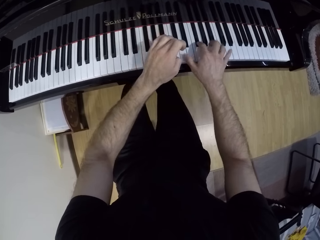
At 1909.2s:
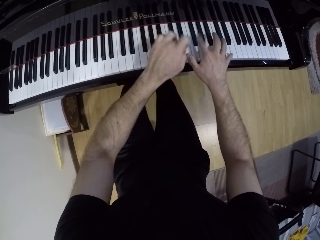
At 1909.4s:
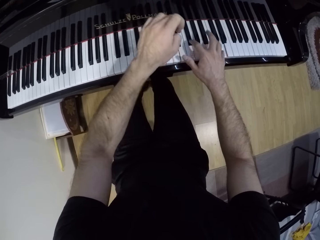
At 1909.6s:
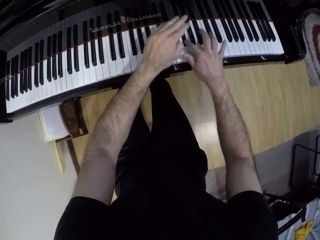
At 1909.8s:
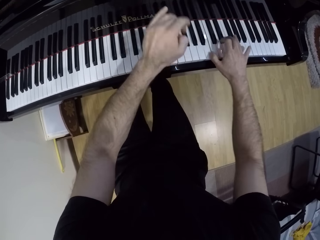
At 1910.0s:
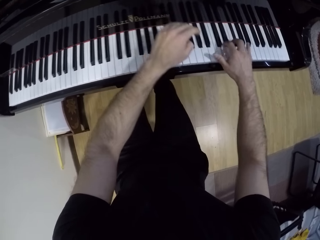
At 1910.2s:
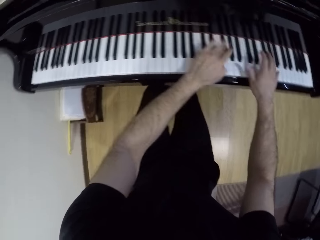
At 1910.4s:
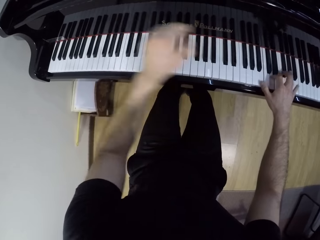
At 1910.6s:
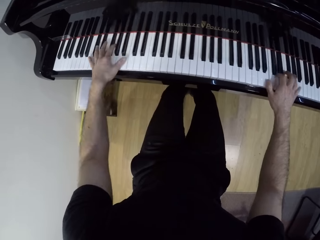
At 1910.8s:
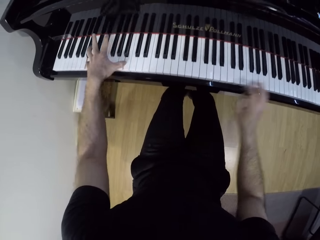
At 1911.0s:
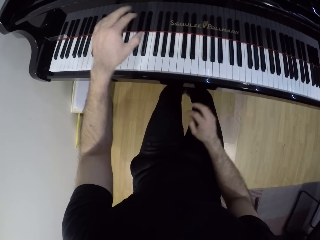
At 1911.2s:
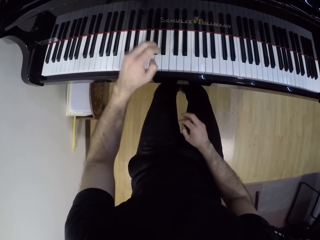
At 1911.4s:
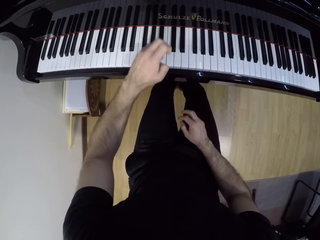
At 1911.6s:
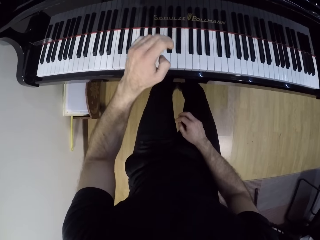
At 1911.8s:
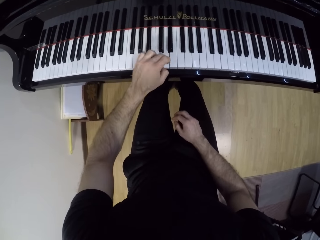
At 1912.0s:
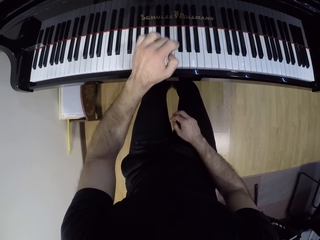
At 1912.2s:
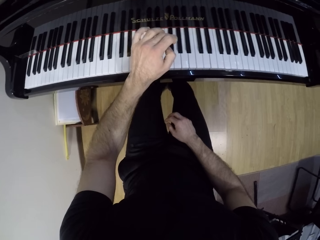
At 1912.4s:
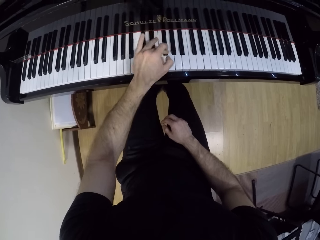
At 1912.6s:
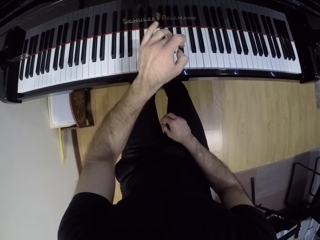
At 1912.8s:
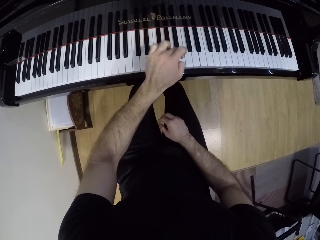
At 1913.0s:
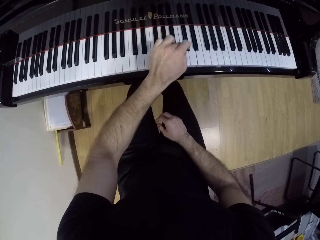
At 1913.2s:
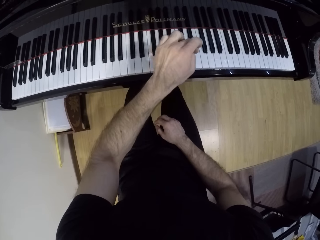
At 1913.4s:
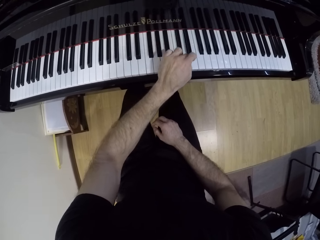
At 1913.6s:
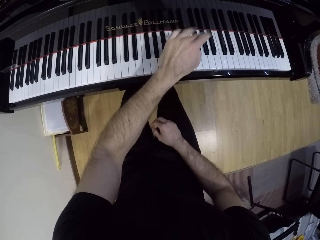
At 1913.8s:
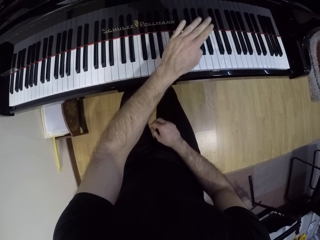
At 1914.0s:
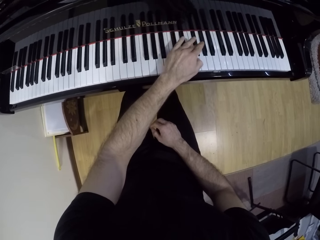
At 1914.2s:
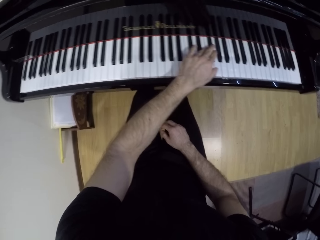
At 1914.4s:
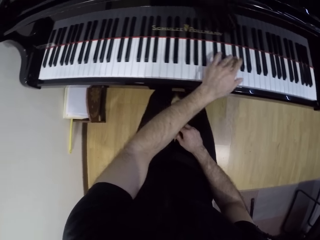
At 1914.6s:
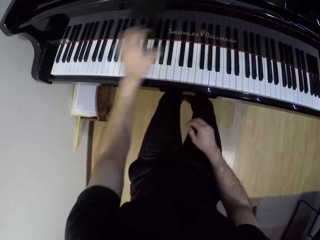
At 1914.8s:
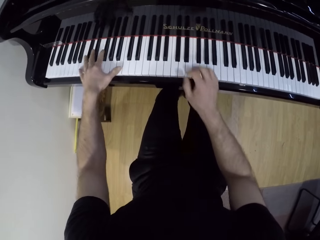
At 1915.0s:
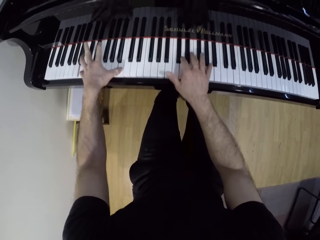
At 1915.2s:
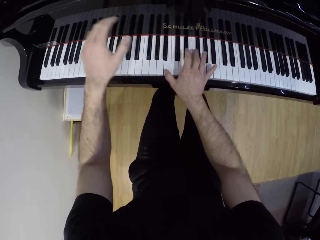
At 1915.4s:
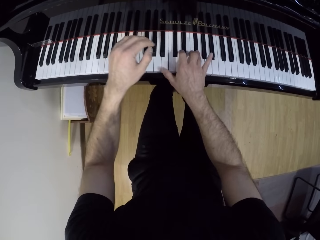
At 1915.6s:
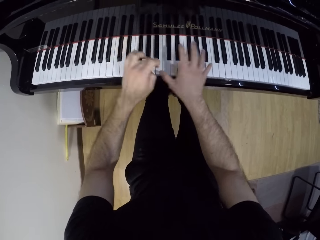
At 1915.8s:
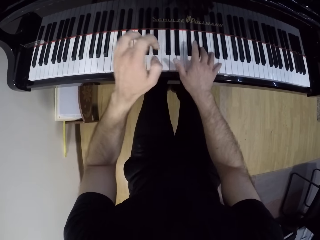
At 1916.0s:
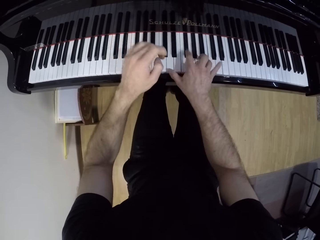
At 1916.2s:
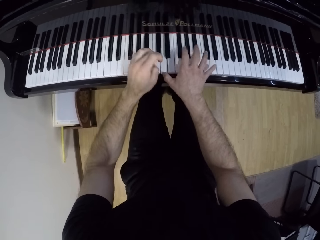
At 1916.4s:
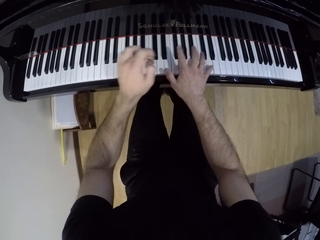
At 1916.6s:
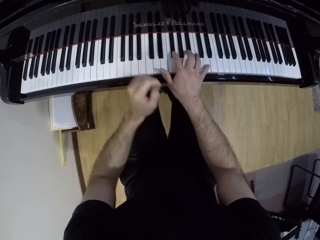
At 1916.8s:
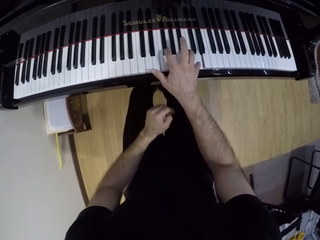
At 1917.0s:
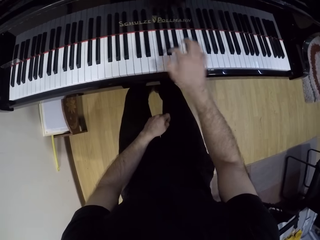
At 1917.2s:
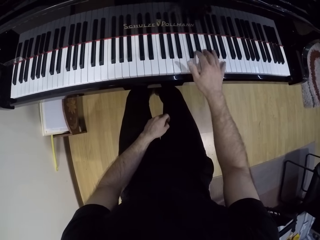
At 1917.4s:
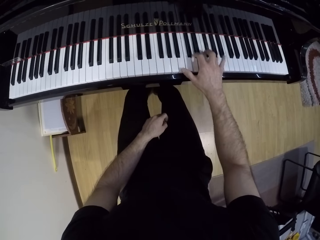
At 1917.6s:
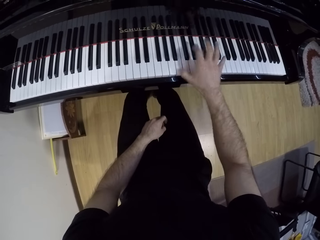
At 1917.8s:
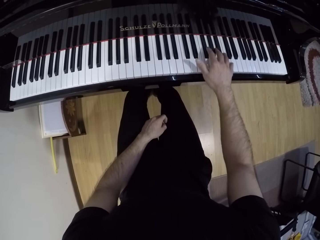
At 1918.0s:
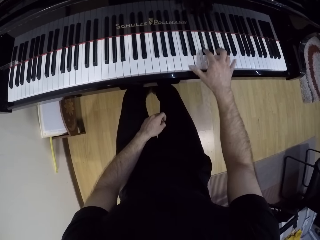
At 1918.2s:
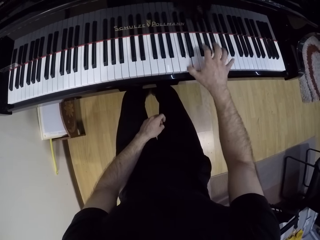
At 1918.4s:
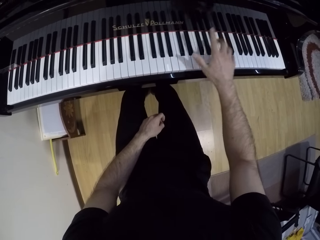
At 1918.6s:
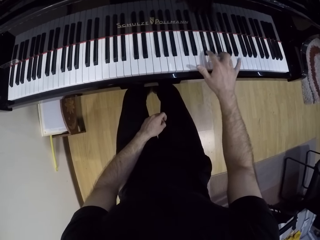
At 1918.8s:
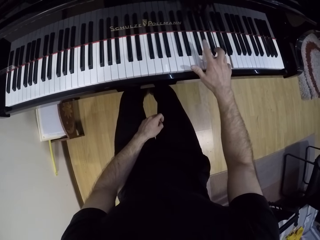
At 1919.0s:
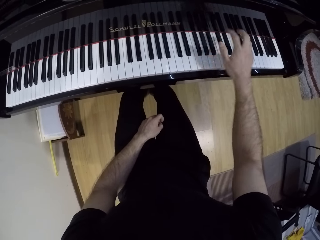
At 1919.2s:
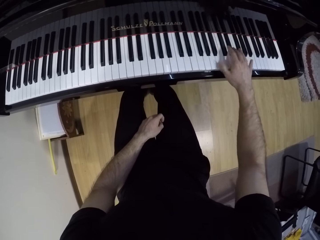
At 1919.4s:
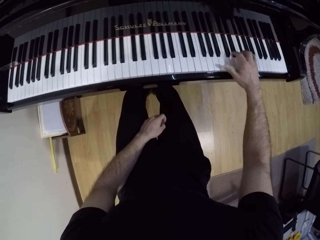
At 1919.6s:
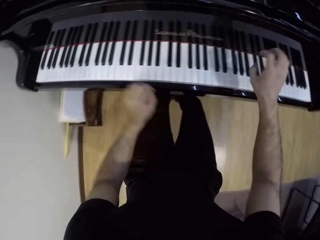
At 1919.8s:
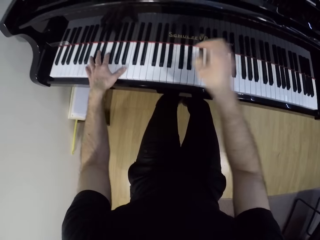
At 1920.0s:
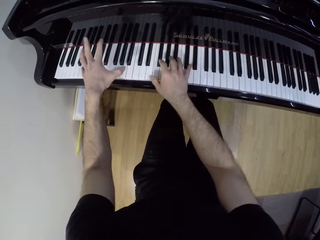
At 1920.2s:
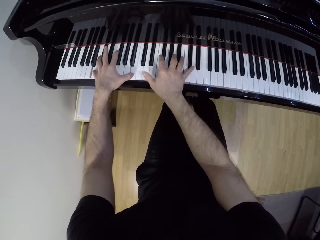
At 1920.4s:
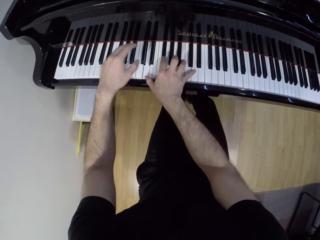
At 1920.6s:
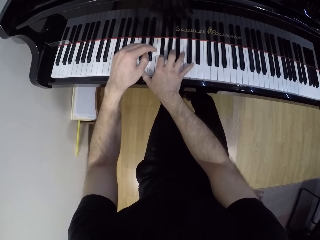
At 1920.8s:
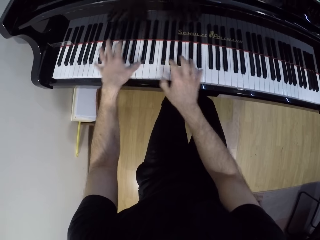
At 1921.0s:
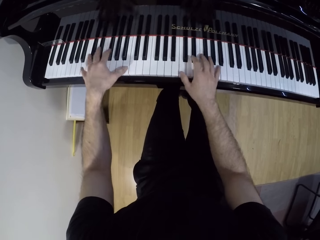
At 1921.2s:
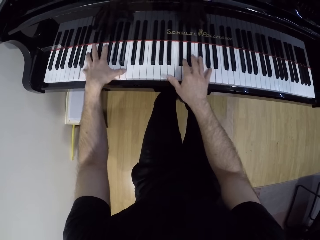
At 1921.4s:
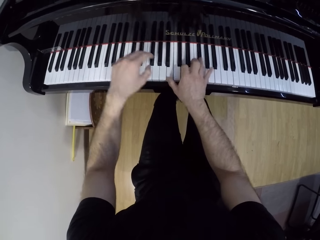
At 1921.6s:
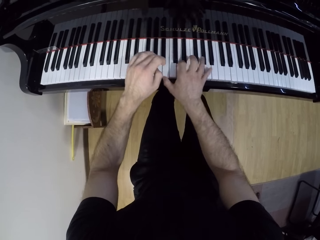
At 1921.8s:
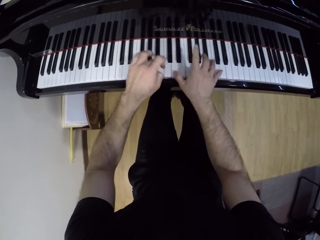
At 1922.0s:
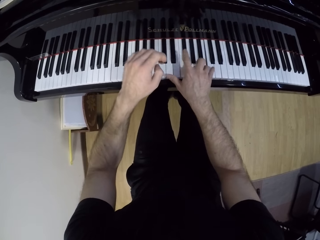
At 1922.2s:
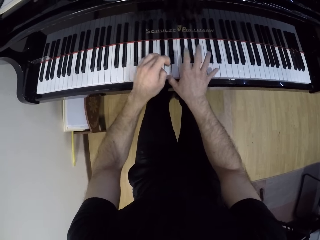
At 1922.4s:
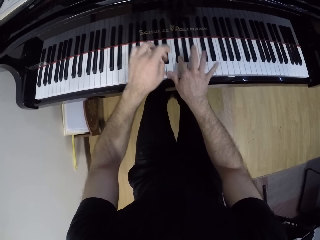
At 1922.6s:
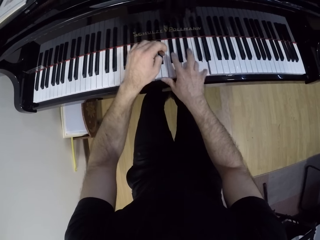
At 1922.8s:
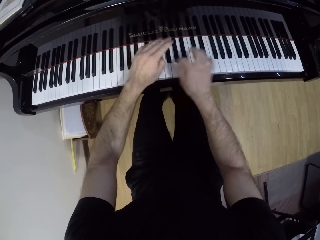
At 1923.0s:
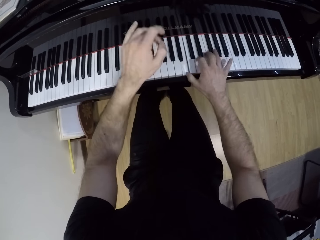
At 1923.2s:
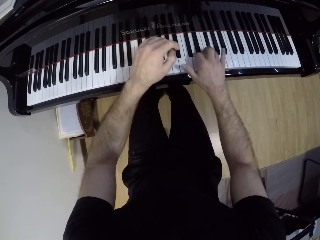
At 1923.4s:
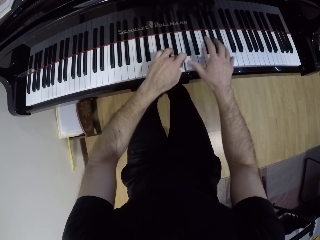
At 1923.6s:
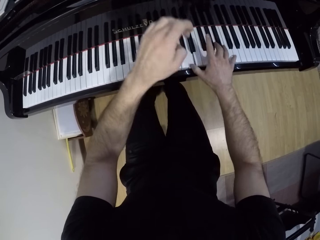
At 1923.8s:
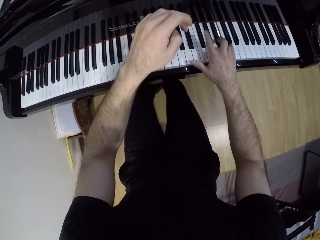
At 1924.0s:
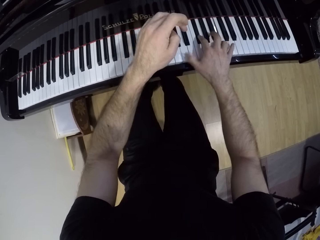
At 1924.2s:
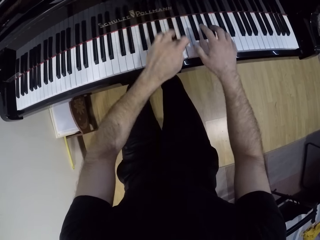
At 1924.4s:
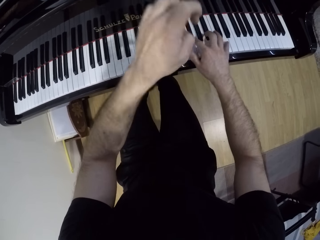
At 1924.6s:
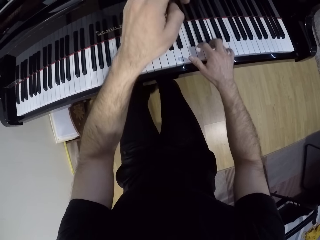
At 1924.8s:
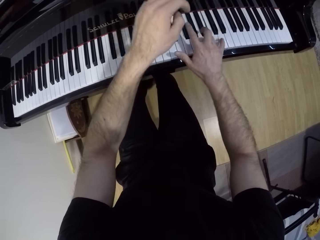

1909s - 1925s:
The camera wearer plays the piano with his left hand. He plays the piano with both hands. He plays the piano with his right hand. He plays the piano with both hands.

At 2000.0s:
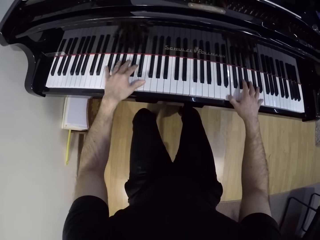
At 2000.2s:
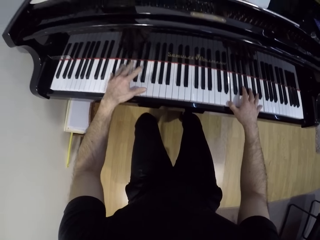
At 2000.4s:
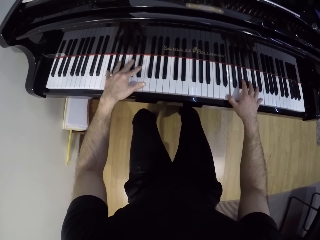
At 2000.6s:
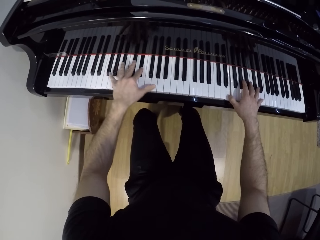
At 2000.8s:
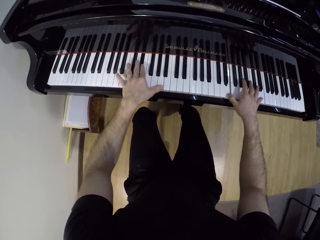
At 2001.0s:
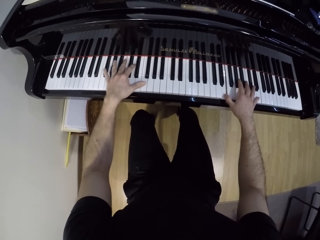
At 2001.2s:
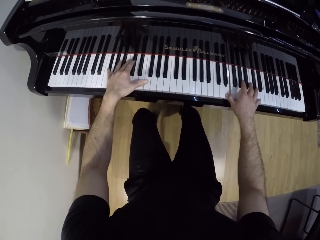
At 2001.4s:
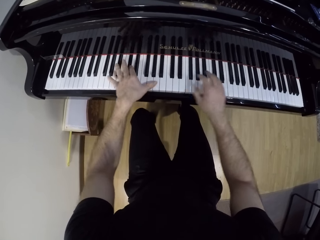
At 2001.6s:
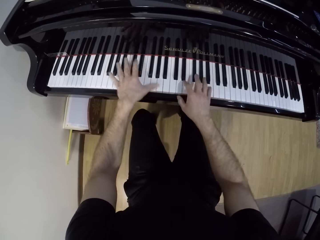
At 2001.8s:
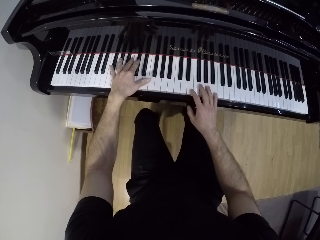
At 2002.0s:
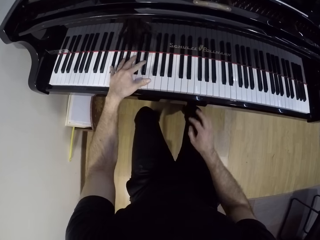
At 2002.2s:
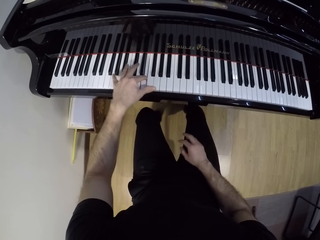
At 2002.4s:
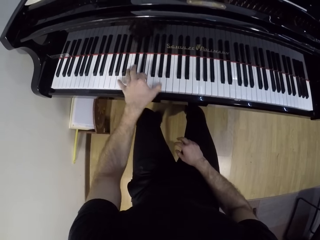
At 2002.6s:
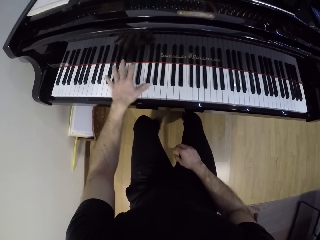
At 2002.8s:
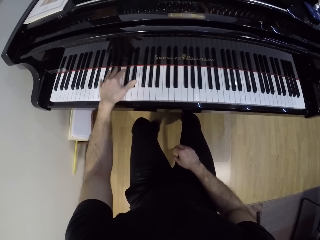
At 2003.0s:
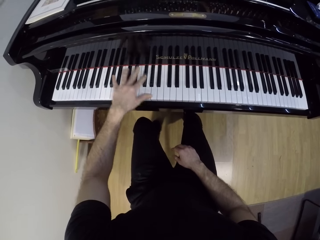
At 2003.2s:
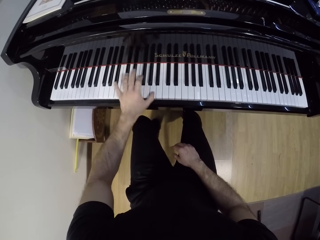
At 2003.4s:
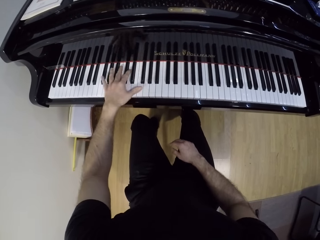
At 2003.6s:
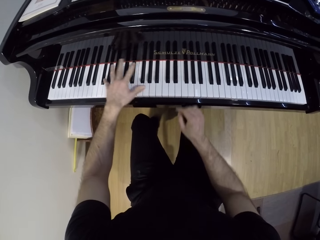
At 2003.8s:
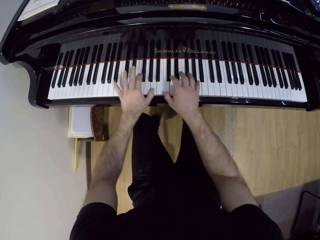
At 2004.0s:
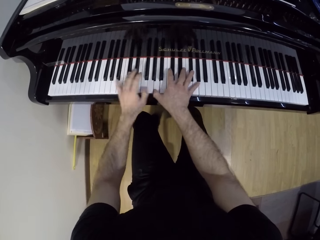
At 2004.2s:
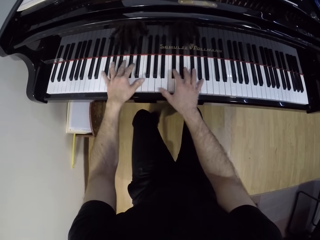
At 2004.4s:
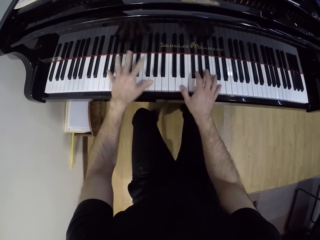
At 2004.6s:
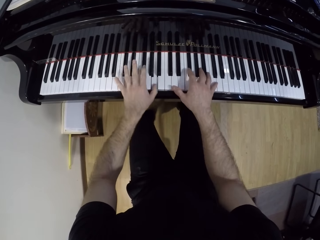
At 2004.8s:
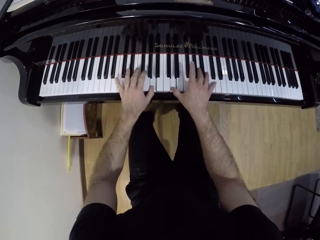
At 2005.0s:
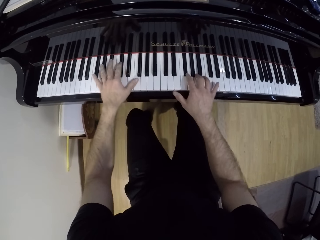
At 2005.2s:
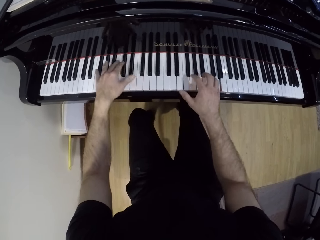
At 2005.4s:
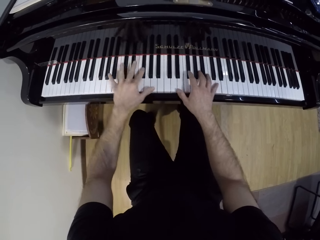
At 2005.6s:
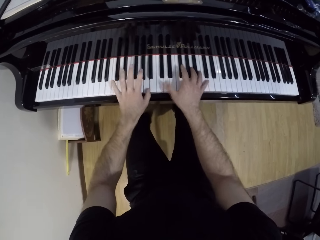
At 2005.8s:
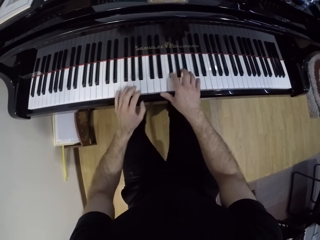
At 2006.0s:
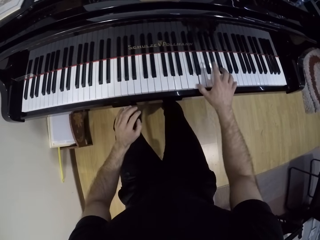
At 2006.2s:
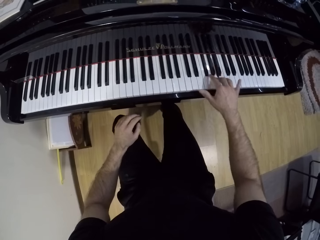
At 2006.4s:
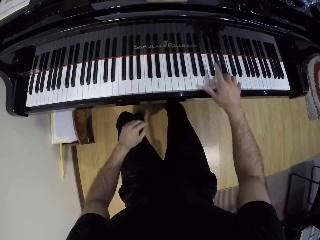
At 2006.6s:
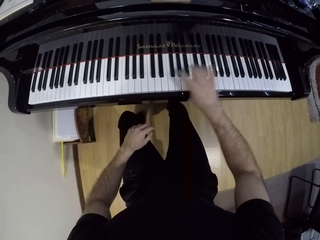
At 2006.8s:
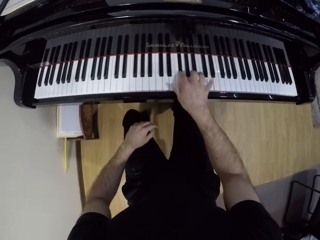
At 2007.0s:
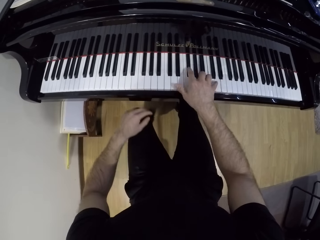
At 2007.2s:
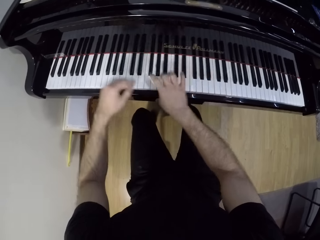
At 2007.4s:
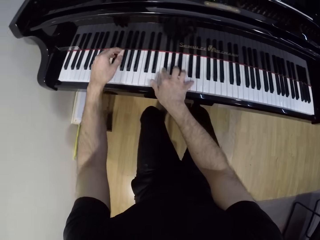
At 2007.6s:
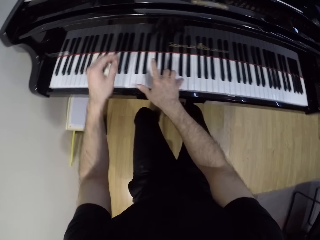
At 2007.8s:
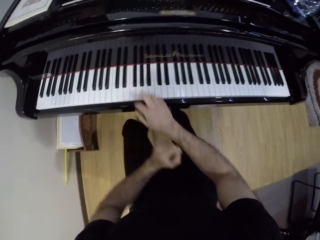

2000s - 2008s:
The camera wearer plays the piano with his left hand. He plays the piano with both hands. He plays the piano with his right hand.
